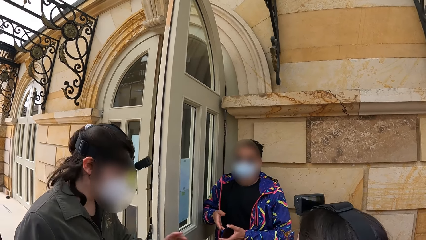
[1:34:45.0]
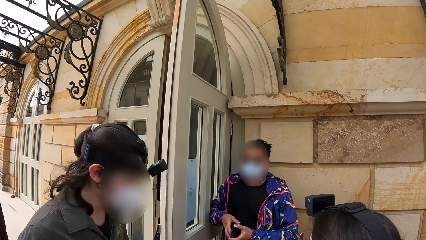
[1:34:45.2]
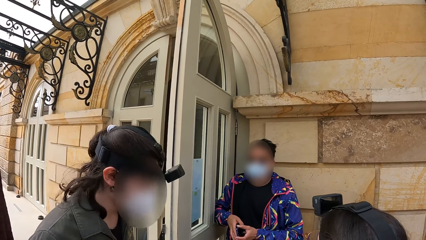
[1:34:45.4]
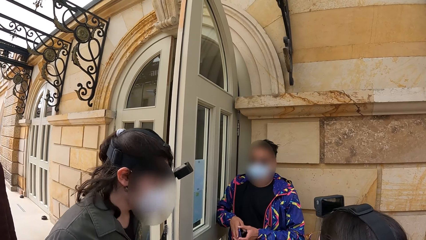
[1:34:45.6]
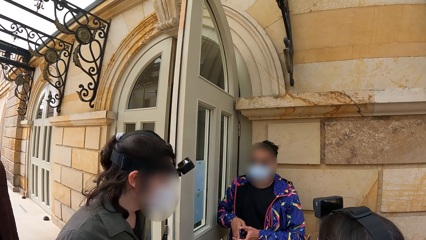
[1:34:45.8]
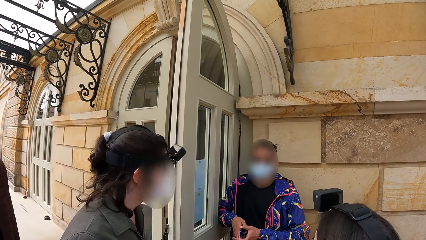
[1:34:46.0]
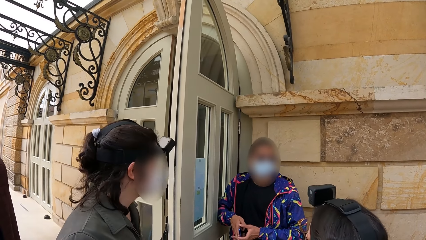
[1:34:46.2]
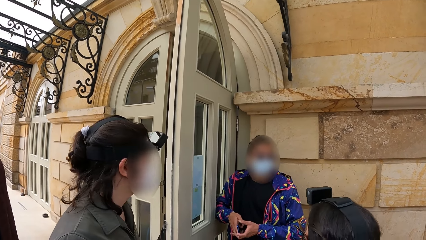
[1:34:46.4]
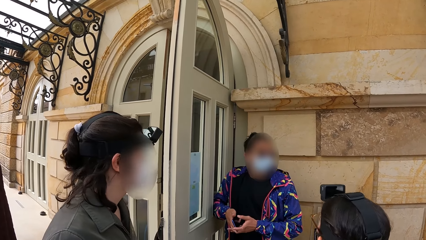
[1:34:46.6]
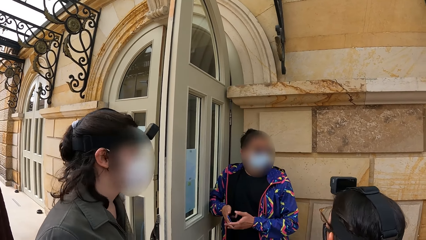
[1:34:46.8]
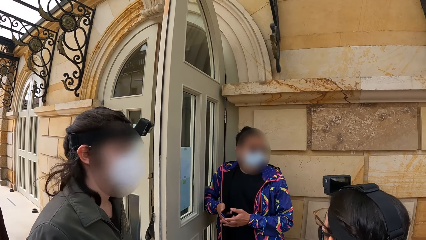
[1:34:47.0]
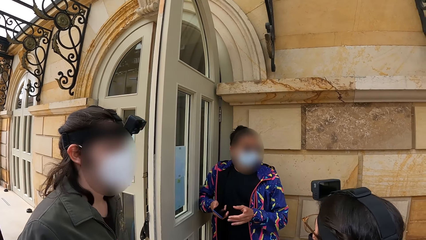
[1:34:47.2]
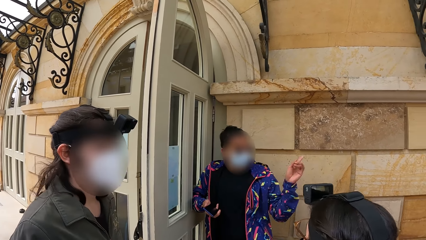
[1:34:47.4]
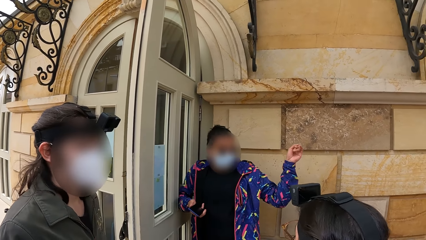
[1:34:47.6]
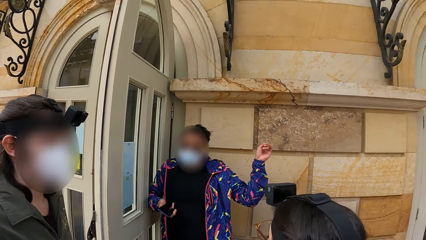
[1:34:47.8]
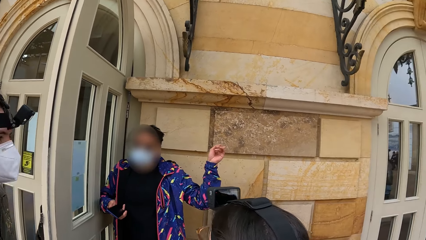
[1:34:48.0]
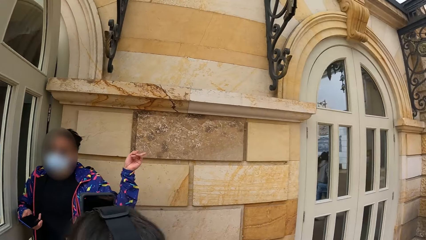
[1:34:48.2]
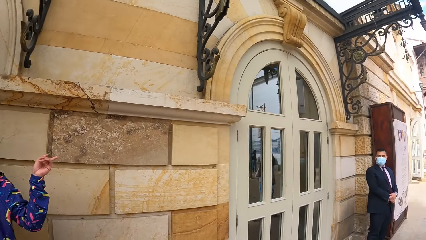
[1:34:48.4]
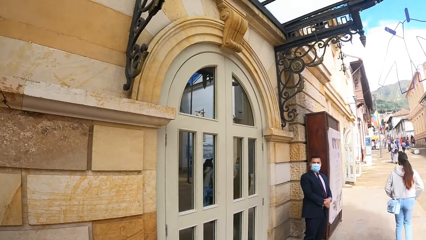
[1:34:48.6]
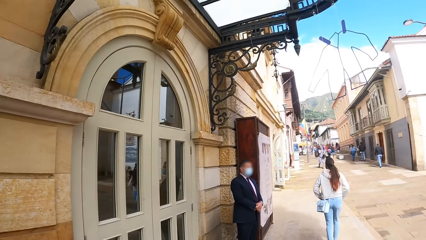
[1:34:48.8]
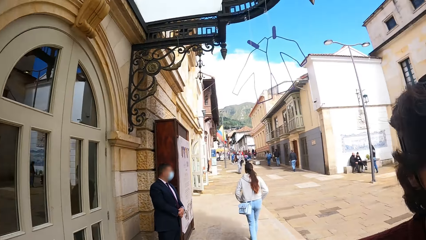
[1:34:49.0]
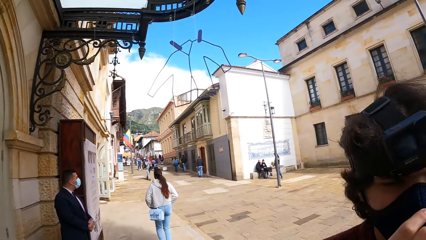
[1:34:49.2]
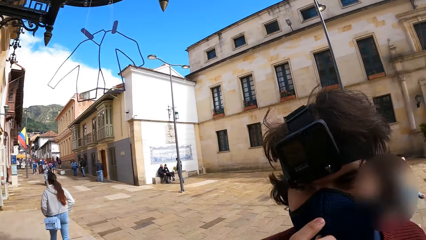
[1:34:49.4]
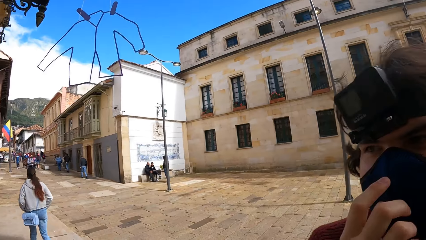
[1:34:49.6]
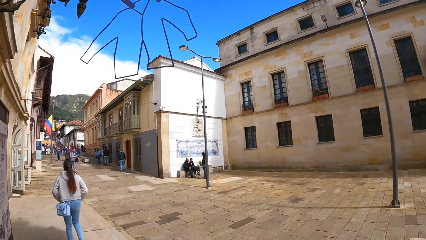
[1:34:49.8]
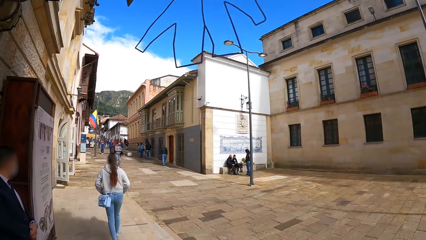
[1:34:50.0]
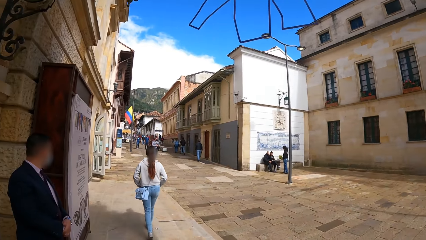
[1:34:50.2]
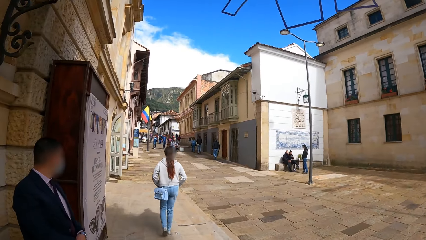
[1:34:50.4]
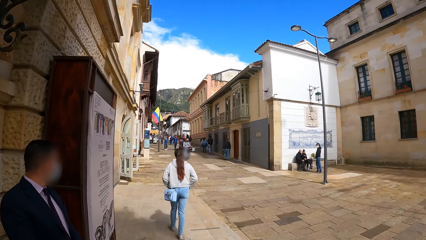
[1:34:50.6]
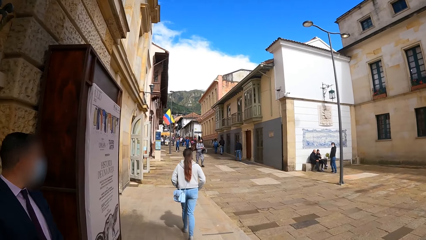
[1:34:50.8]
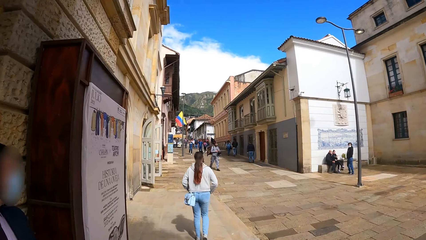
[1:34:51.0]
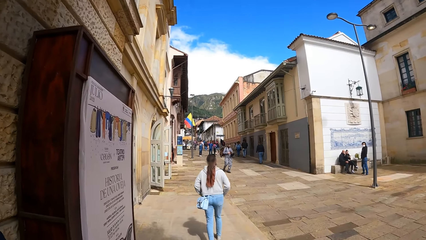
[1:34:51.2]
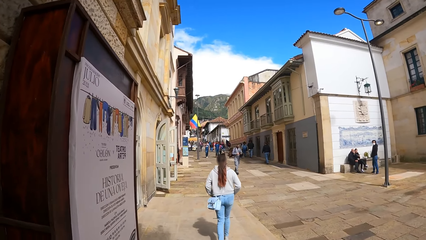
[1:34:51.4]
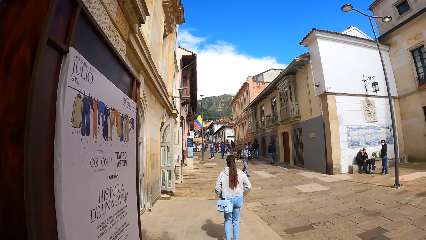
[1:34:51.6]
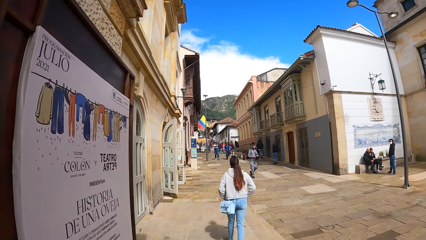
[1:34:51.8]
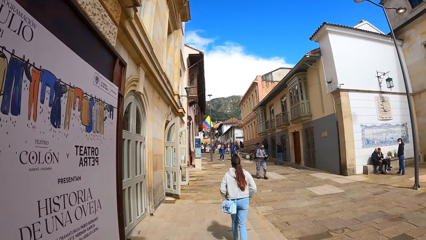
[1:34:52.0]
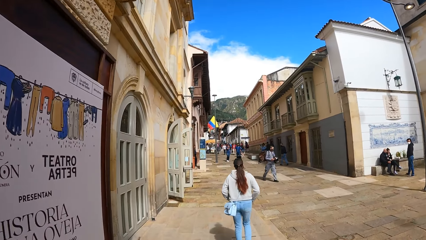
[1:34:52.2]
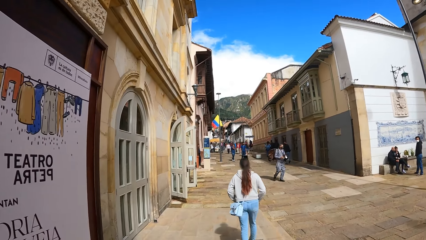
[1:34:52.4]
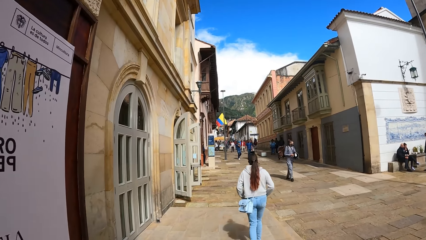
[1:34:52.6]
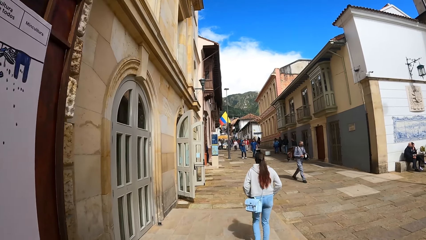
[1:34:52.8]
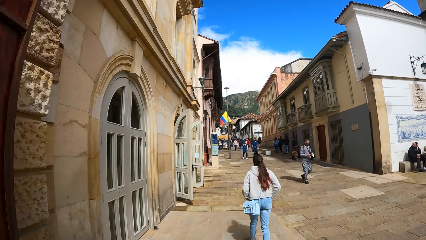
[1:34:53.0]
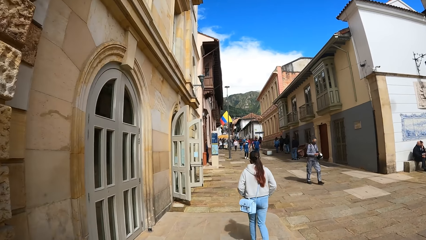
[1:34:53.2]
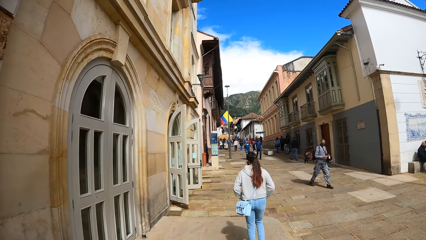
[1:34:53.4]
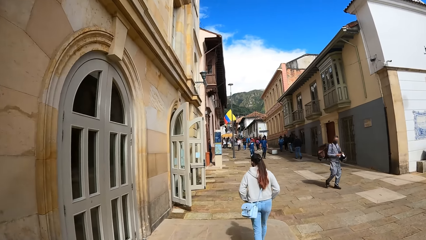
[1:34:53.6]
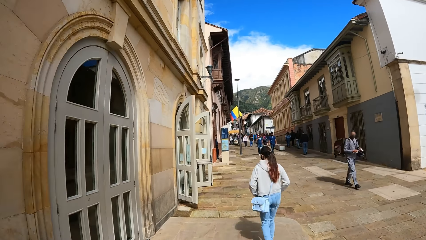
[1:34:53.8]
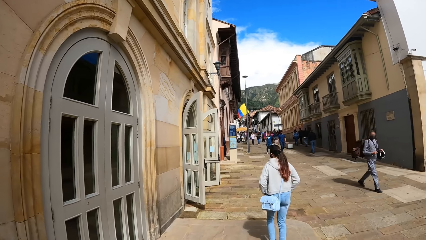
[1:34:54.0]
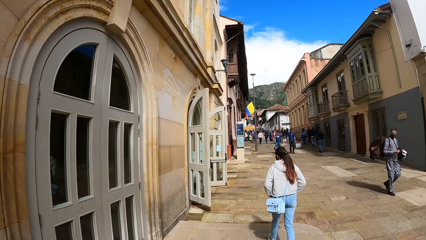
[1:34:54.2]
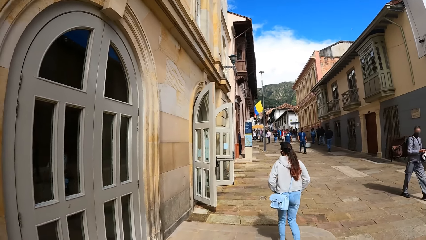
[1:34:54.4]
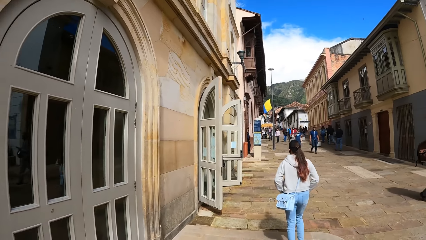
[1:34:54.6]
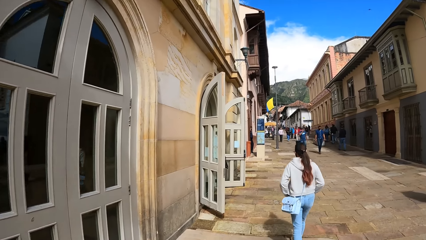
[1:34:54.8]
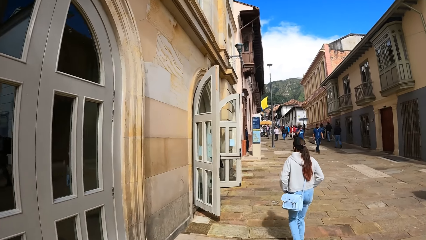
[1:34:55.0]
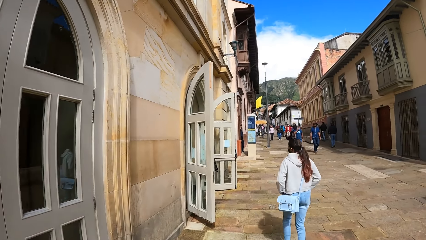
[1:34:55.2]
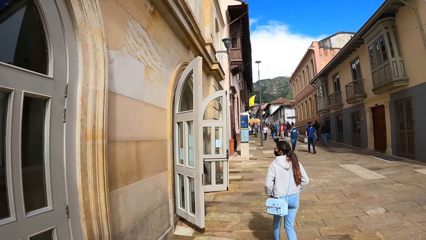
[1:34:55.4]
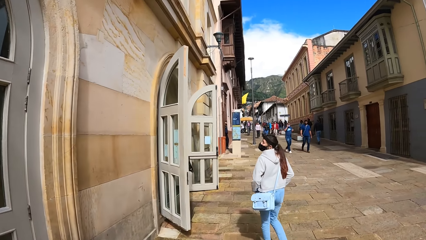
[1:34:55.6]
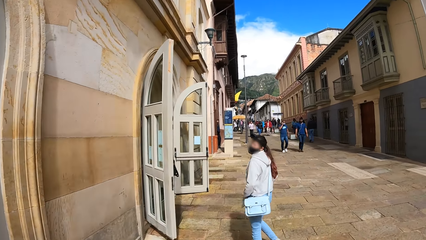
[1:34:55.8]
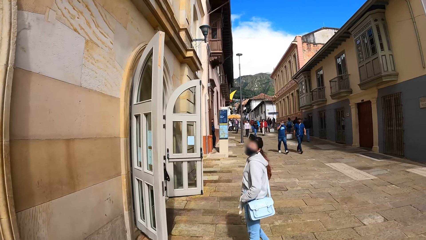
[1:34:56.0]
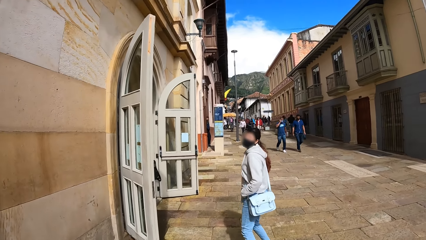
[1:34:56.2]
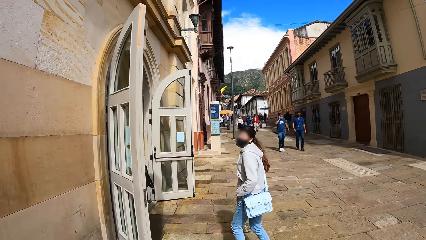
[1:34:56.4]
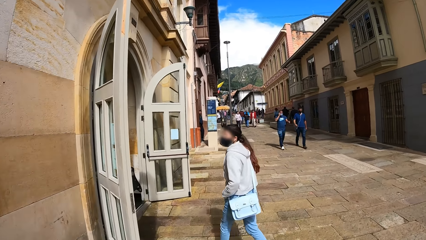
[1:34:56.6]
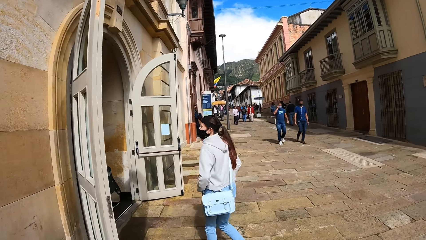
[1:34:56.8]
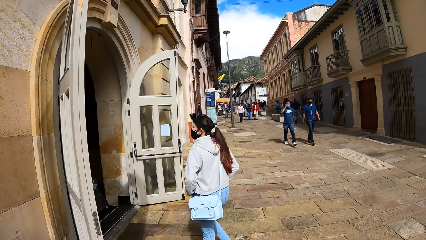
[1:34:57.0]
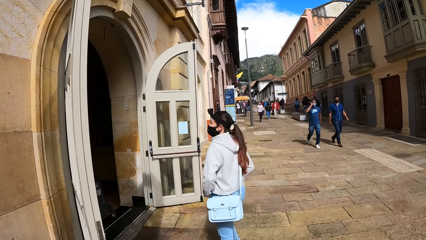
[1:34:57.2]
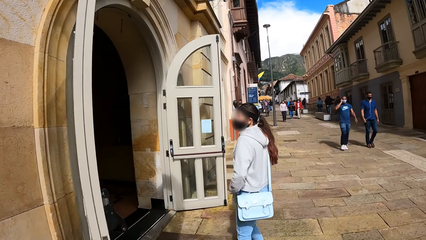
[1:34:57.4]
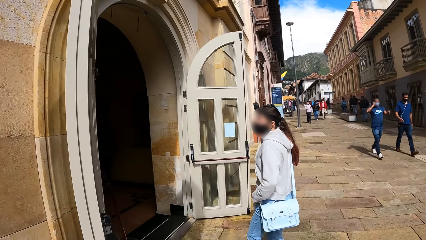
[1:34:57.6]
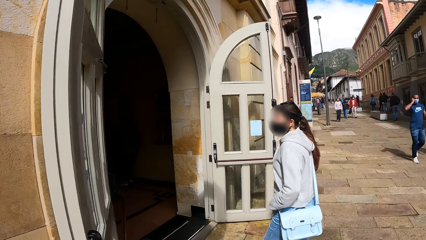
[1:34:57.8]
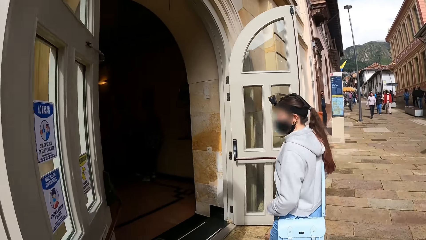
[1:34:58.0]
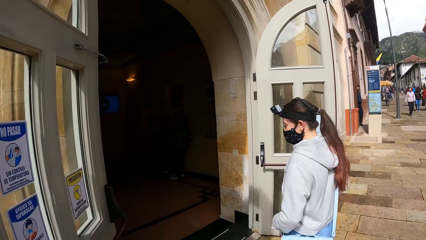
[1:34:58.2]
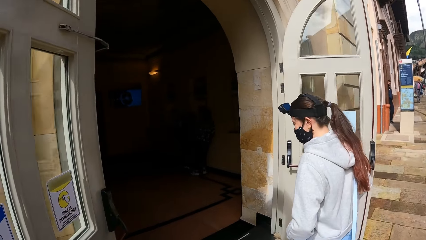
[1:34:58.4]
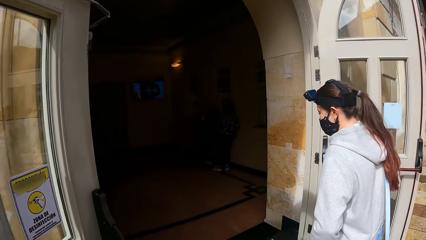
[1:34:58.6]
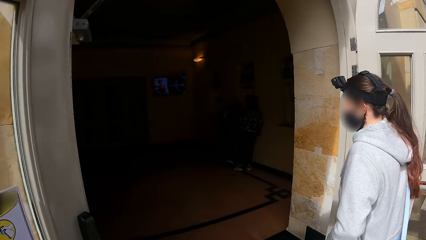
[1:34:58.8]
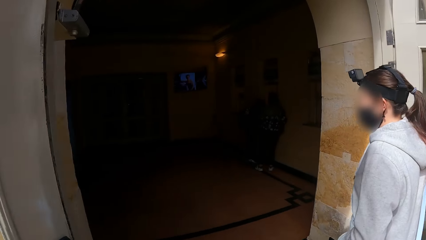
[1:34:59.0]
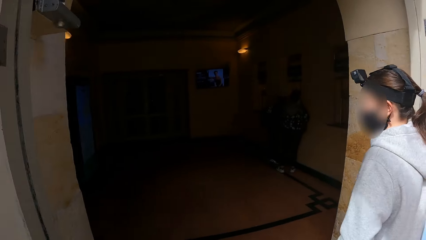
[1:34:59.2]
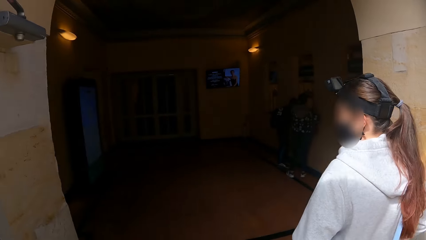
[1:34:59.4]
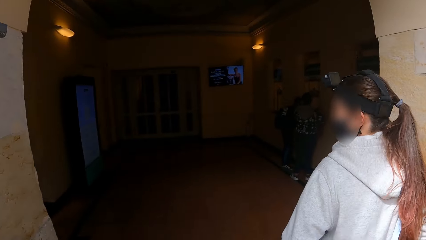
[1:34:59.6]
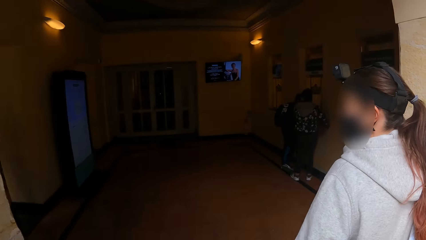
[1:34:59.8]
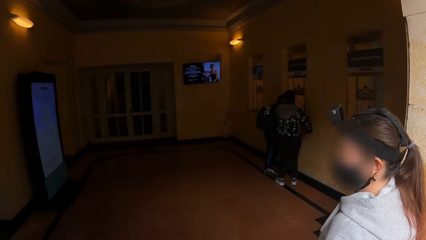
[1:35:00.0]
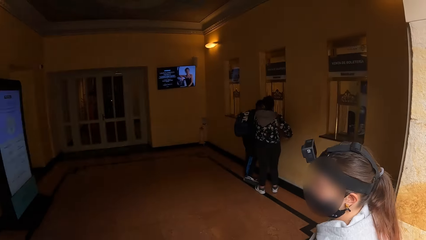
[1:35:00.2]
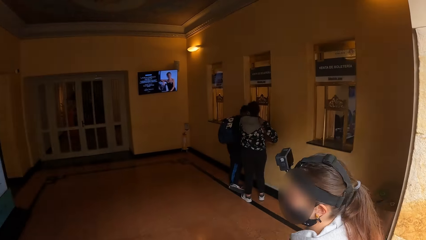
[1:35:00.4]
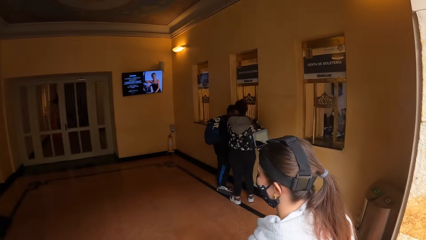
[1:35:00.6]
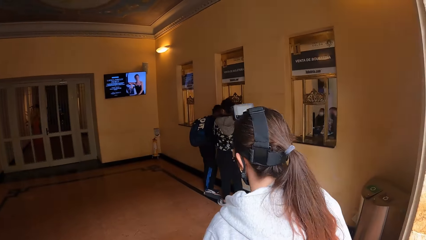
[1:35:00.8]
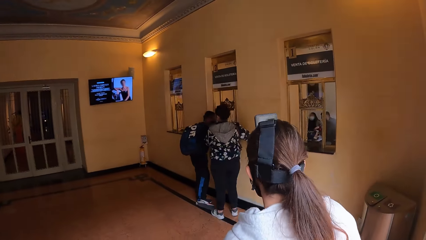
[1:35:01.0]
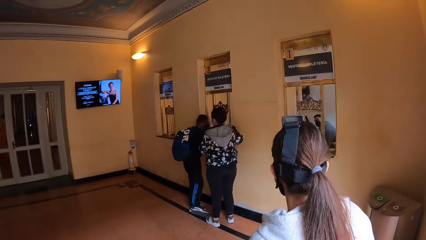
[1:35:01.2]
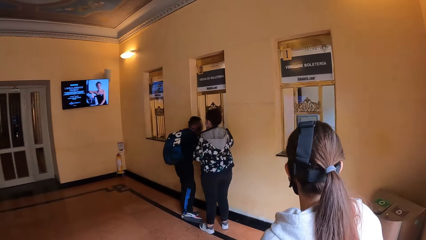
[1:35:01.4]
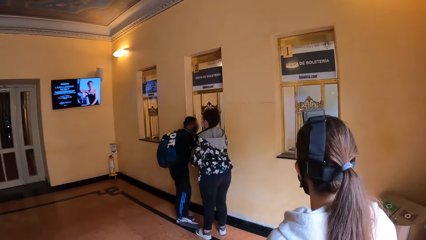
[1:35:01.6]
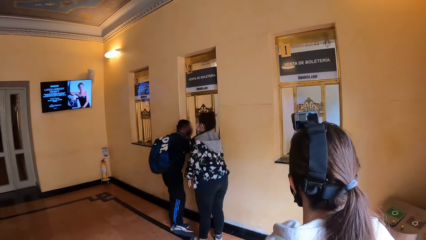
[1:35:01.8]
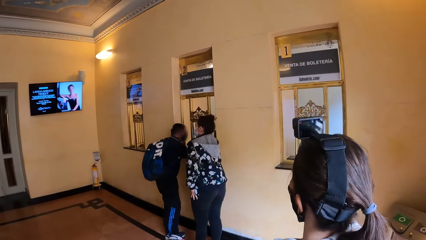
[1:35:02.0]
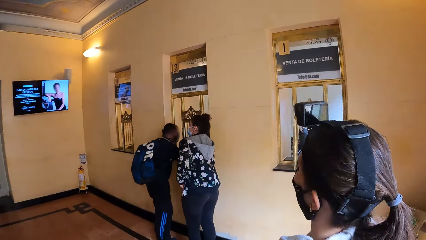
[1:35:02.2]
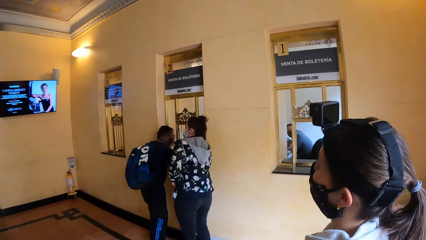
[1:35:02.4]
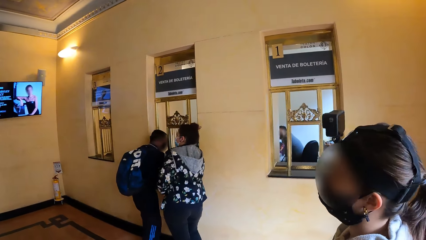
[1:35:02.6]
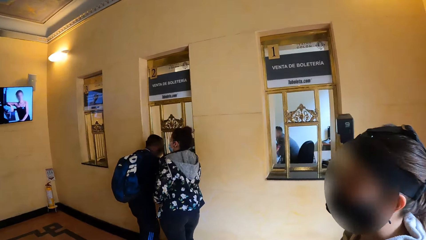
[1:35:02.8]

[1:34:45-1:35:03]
The camera wearer walks. They converse with a woman. They walk into a building with the group of people.
